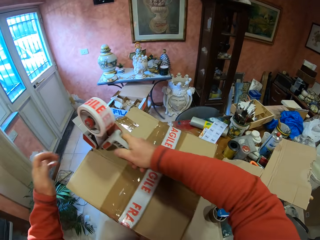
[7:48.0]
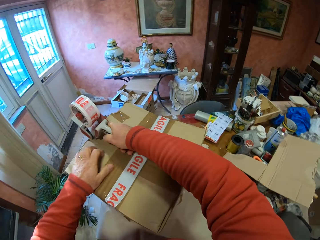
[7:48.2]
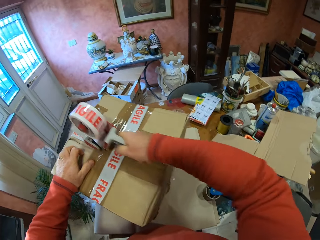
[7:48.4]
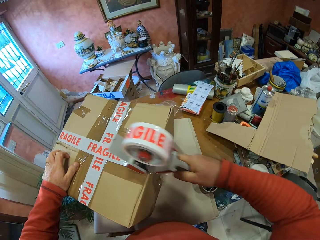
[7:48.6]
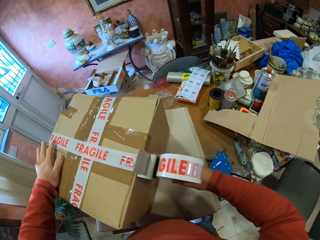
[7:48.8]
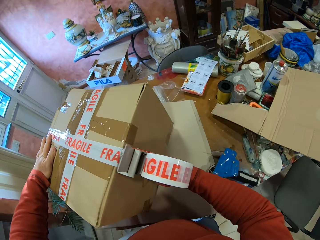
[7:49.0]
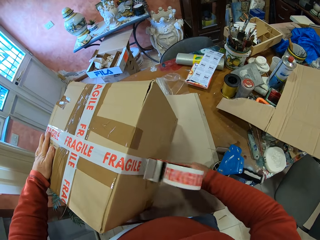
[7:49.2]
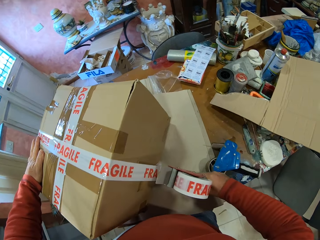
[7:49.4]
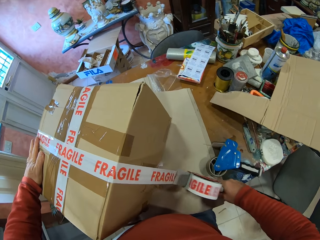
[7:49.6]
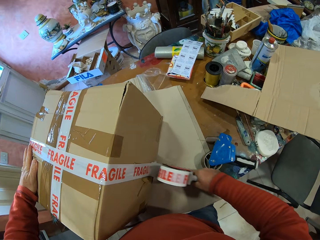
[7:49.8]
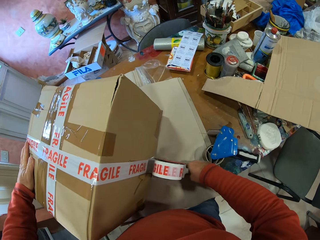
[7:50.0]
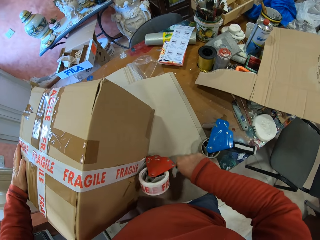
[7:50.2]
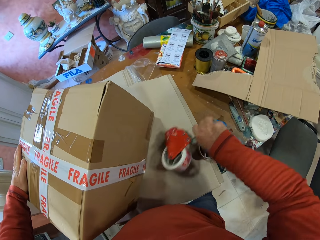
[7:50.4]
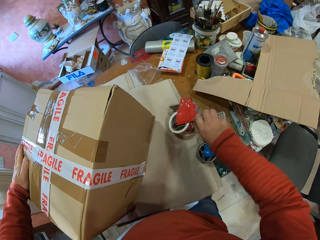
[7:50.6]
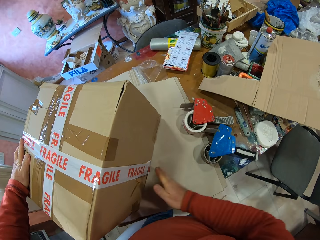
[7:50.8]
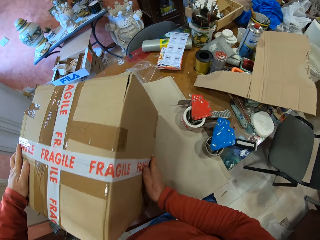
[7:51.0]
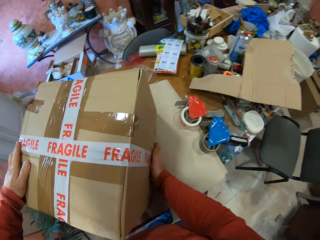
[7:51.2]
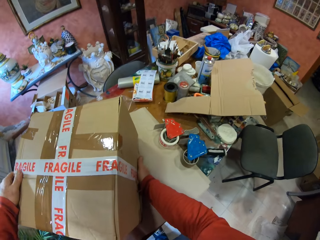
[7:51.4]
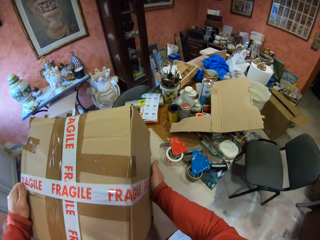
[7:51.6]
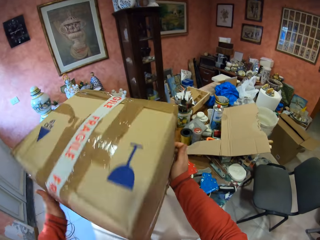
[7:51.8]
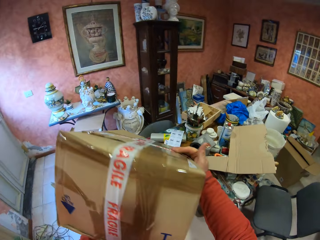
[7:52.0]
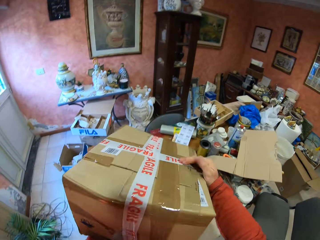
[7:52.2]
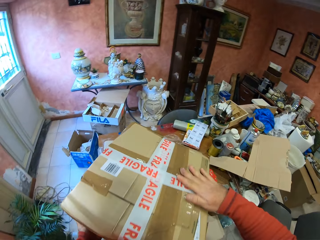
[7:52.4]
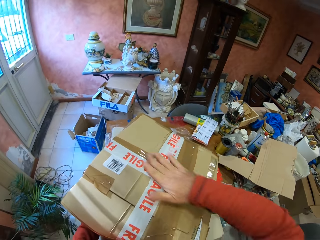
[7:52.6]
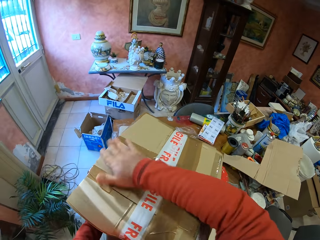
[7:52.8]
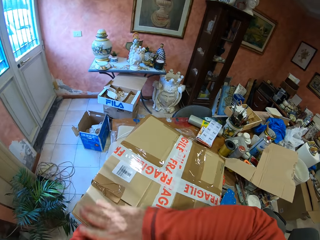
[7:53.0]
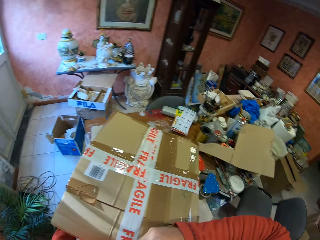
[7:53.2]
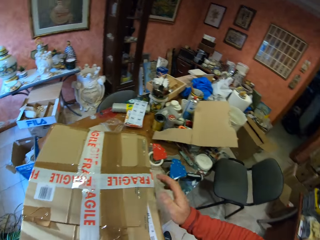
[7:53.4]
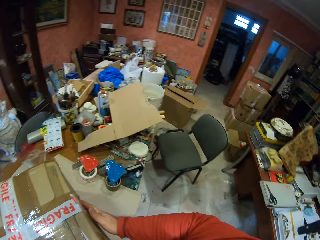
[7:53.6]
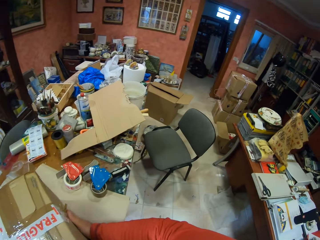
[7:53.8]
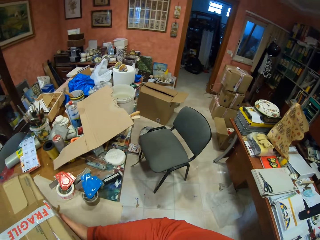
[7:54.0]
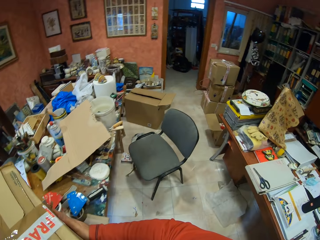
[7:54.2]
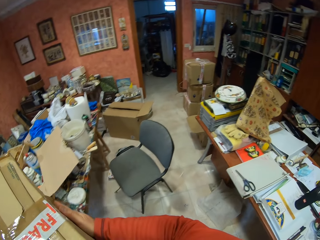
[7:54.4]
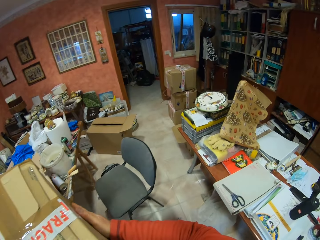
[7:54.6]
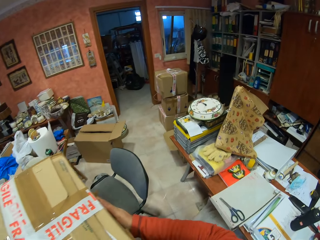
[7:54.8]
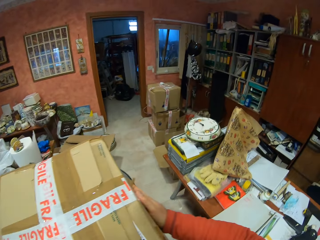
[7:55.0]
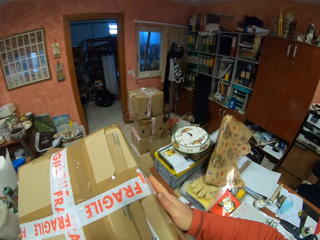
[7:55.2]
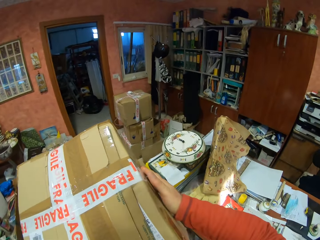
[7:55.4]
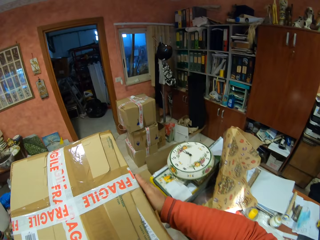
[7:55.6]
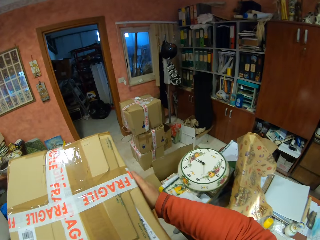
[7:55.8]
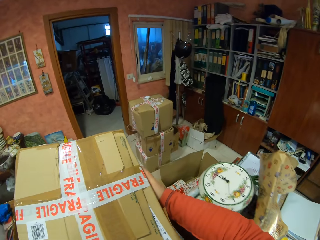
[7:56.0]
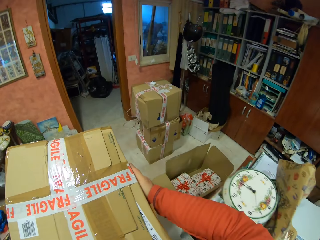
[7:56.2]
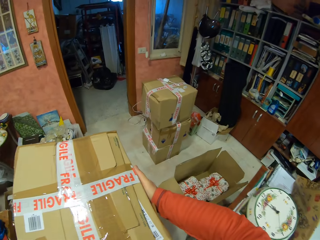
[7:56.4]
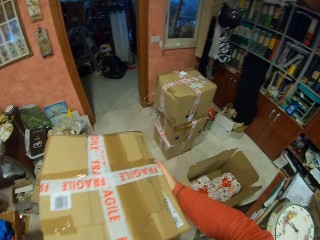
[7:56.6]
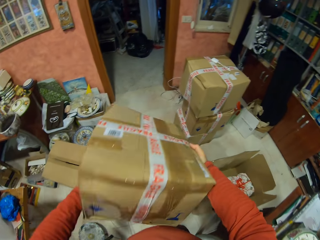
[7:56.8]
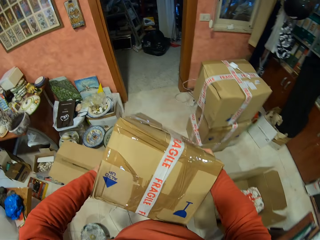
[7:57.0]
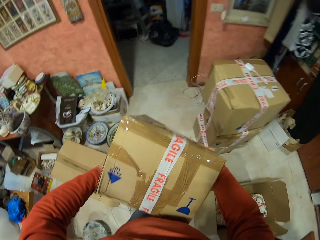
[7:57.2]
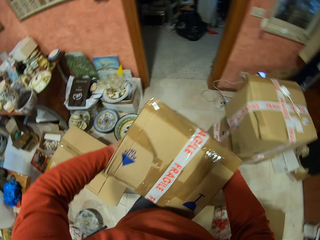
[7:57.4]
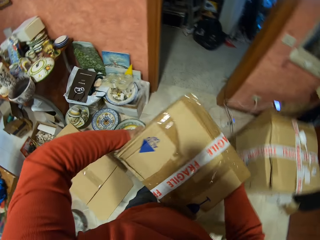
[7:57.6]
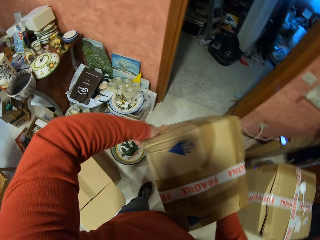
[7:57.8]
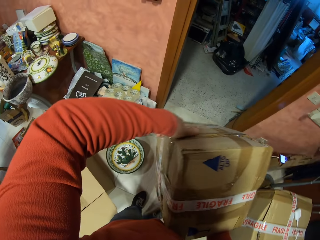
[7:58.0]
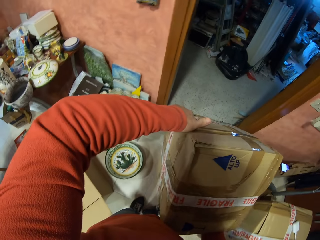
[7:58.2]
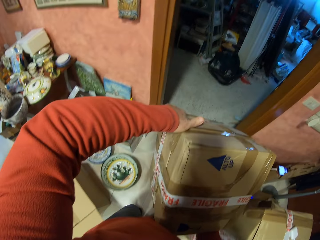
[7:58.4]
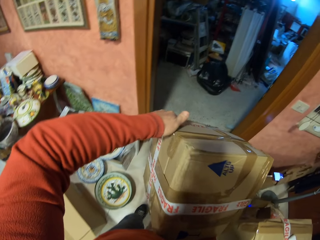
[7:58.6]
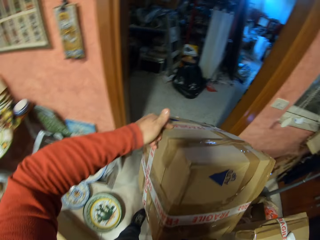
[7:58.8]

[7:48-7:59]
The camera wearer places the handheld tape dispenser on the table. They turn the carton box, carry the carton box, pick up the box and walk across the room.

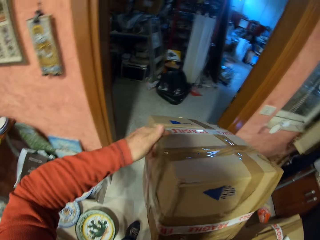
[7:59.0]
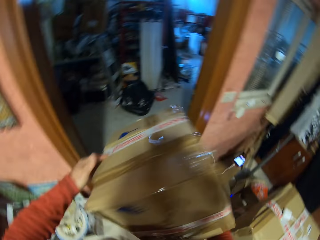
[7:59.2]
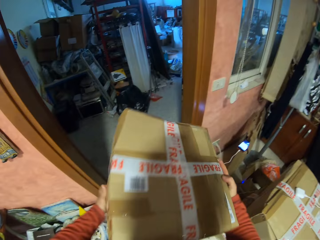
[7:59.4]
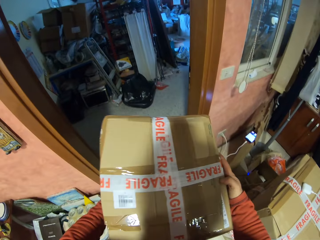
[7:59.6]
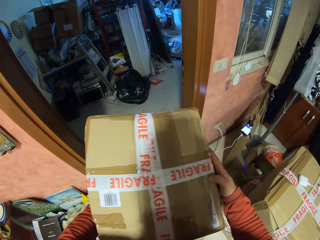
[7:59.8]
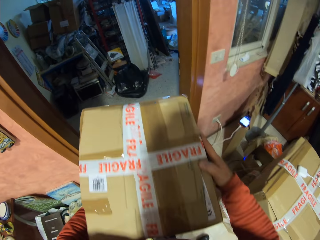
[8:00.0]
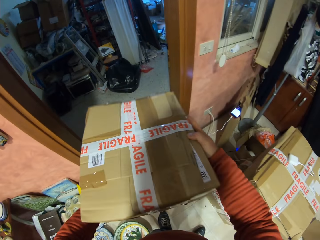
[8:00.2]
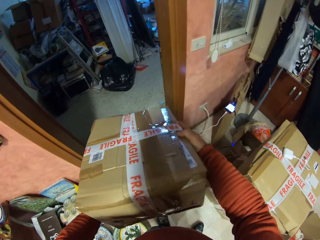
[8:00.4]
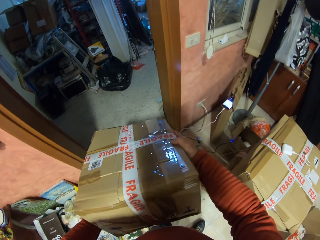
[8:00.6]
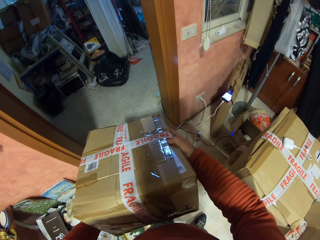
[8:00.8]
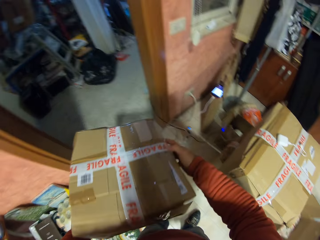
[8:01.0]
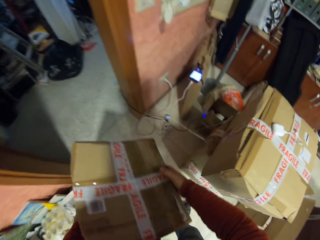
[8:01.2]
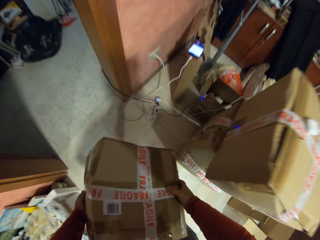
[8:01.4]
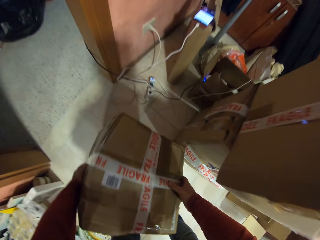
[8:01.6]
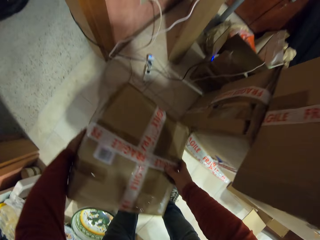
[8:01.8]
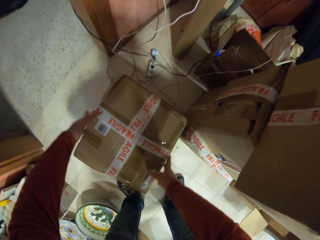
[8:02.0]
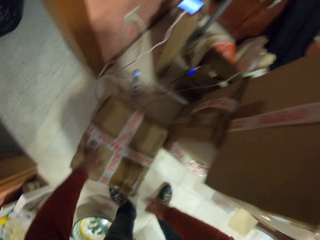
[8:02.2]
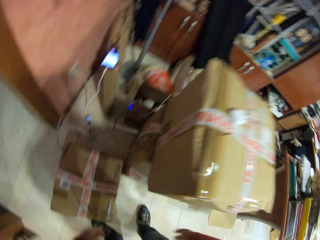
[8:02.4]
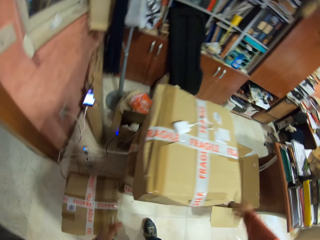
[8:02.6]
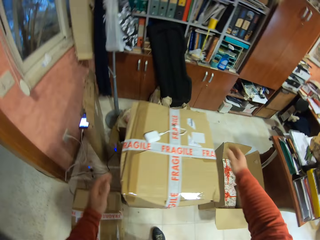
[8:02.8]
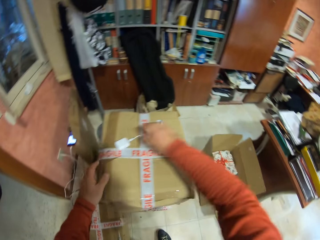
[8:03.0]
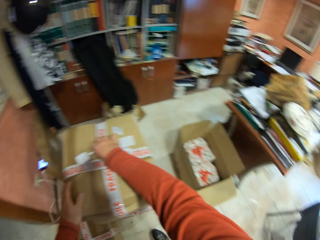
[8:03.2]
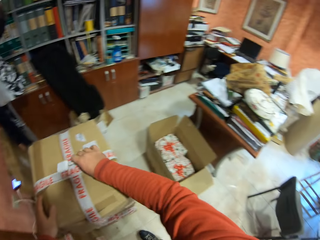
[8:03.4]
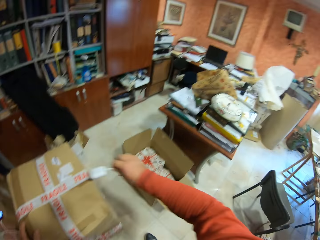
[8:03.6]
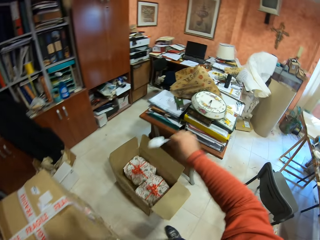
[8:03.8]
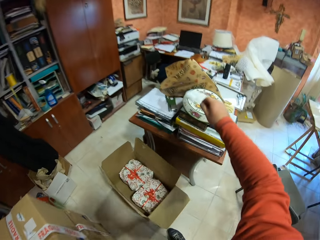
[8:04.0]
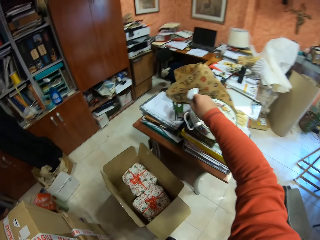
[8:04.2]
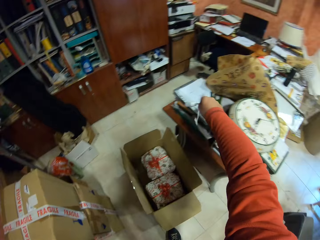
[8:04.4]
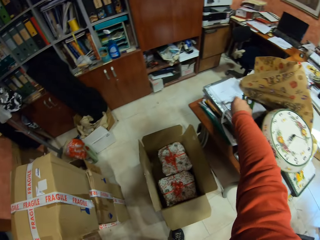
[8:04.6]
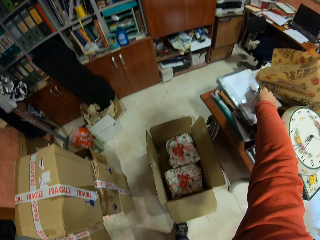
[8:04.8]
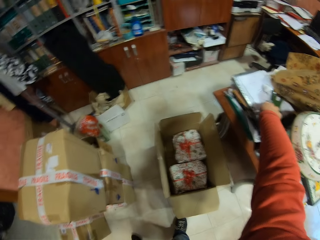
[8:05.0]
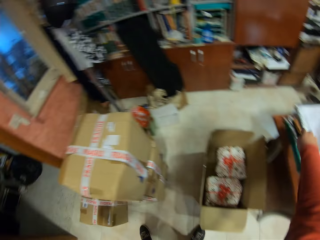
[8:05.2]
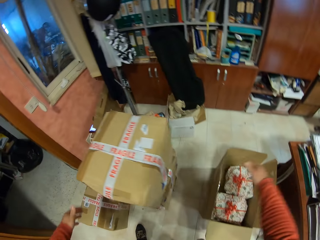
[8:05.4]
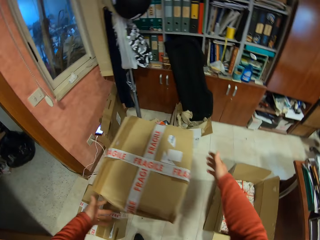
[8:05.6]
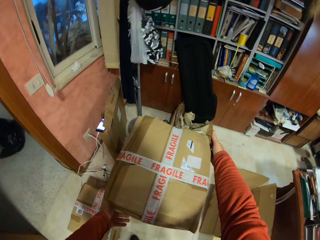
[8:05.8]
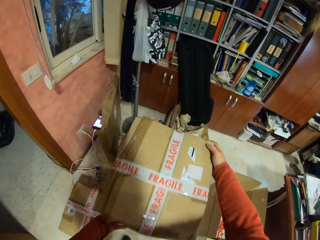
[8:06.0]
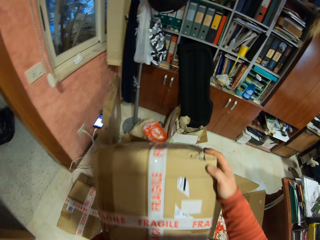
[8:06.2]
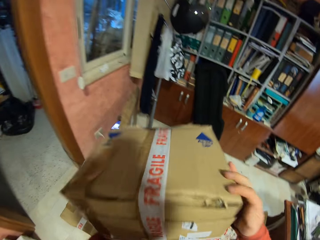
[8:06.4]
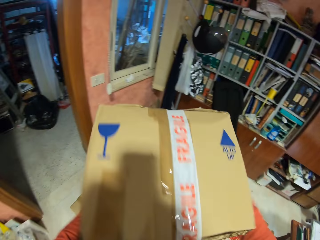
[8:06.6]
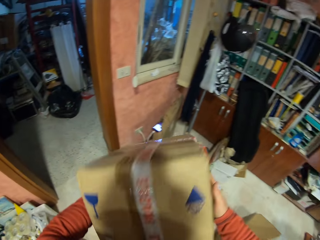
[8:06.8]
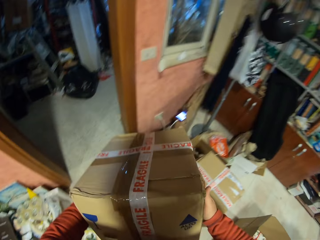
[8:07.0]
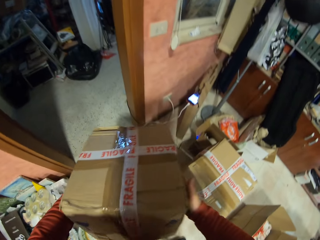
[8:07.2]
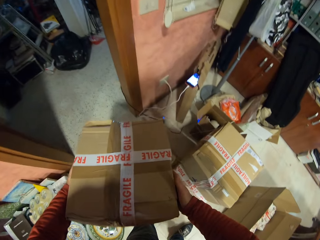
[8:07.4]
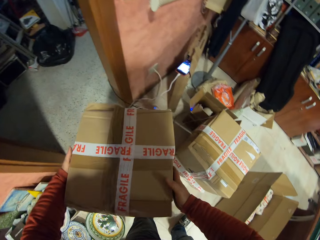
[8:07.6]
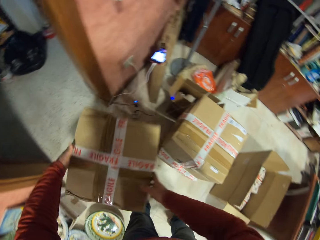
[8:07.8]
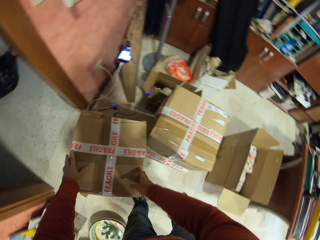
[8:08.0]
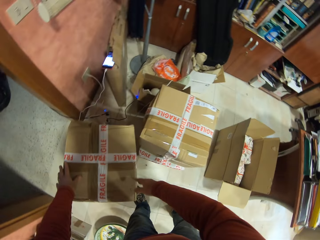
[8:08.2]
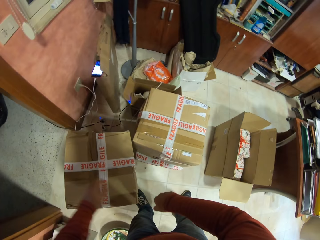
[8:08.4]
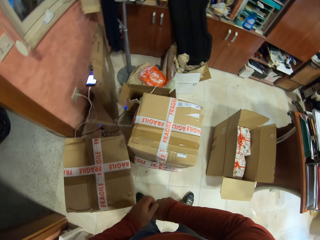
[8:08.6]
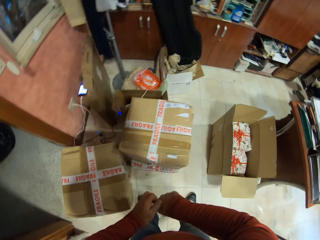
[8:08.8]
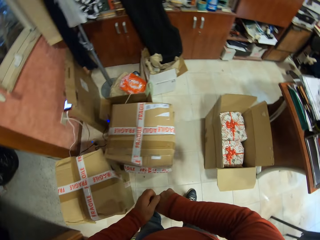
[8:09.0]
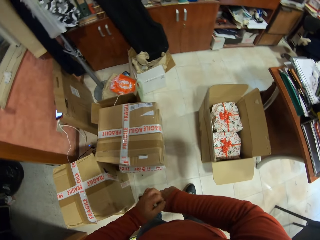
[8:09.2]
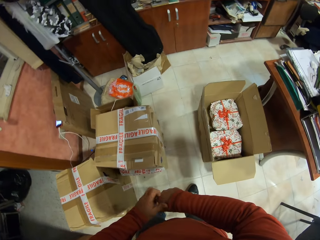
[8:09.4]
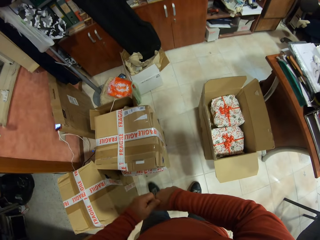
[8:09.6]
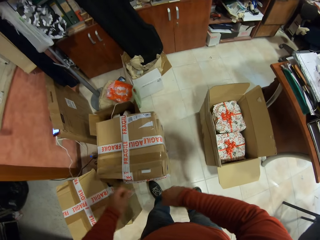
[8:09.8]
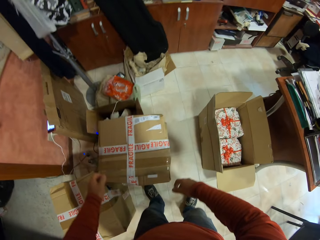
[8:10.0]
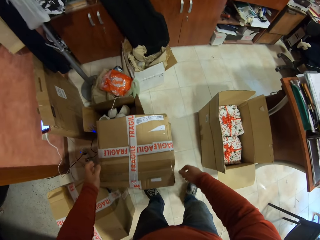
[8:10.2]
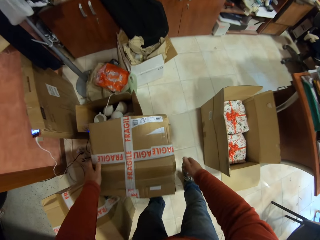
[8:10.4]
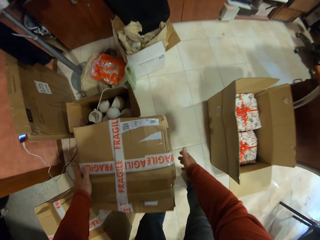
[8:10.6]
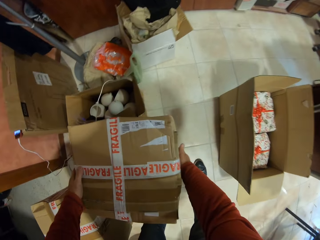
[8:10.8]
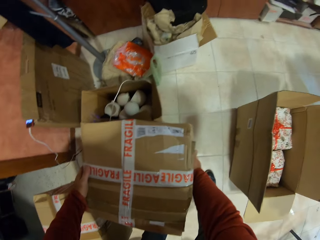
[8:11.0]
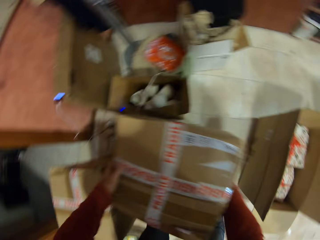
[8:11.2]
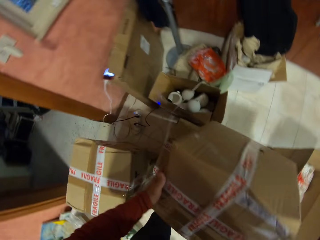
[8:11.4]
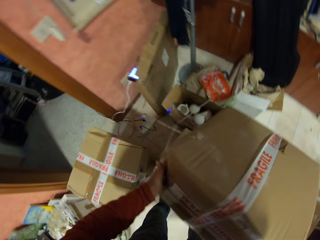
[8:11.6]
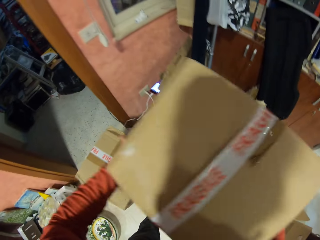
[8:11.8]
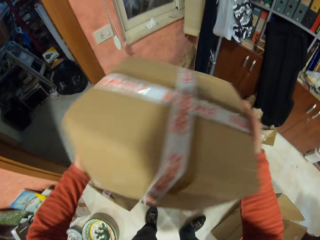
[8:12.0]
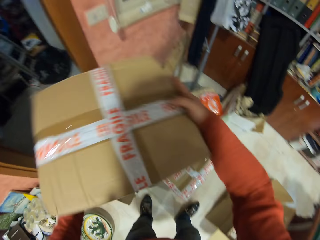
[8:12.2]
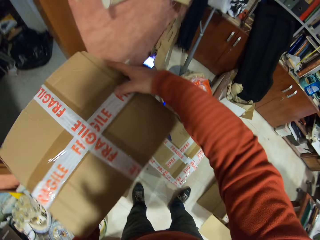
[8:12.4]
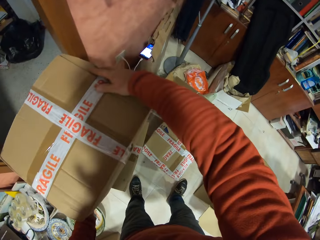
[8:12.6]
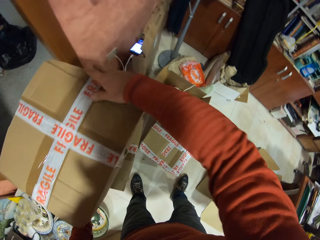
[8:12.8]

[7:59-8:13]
The camera wearer looks at the box. He places the carton box on the floor. He picks up the charger on the box. He places the charger on top of the papers on the table. He picks up the box. He rotates the box. He places the box on top of the carton box. He scratches his right hand. He picks up the box. He places the box on top of the carton box.
